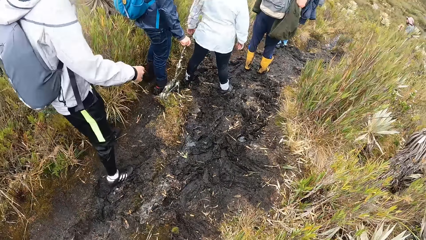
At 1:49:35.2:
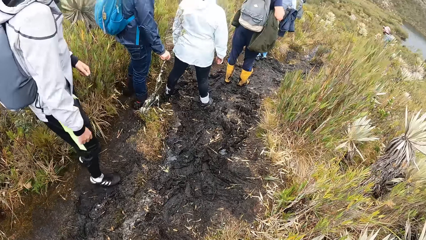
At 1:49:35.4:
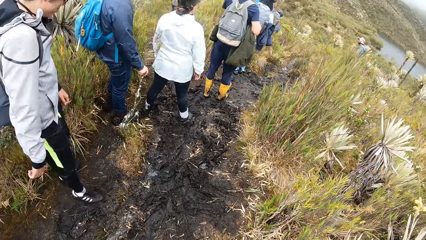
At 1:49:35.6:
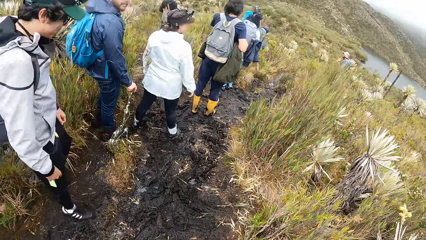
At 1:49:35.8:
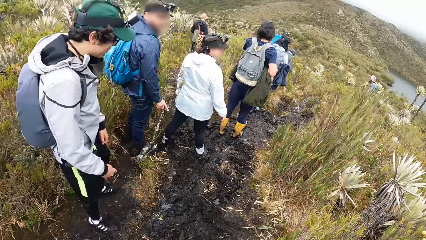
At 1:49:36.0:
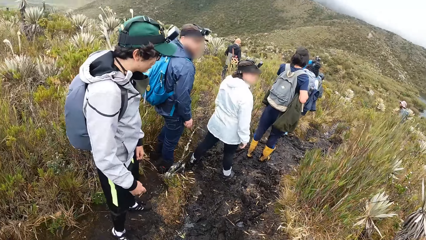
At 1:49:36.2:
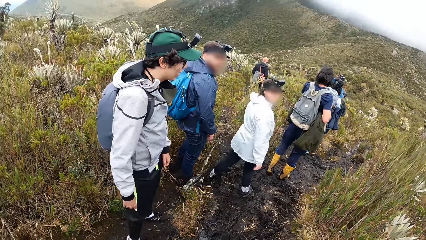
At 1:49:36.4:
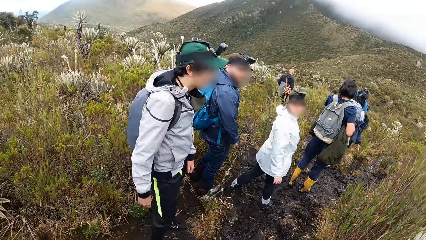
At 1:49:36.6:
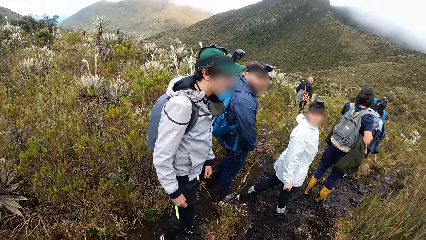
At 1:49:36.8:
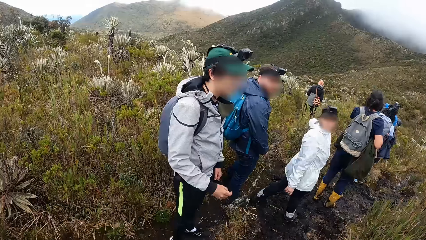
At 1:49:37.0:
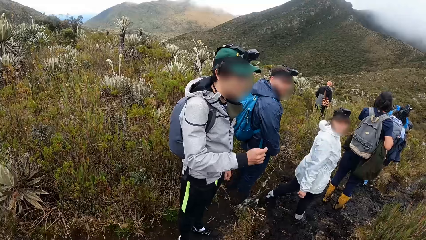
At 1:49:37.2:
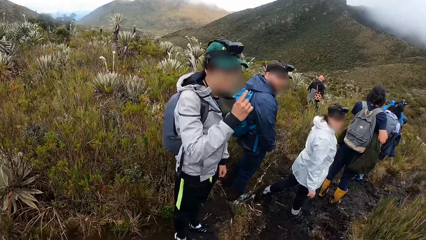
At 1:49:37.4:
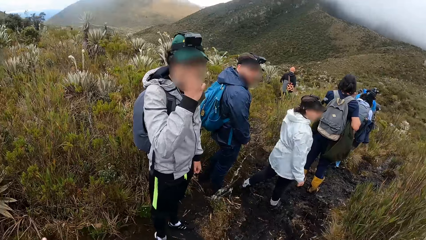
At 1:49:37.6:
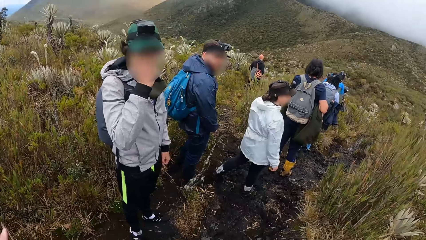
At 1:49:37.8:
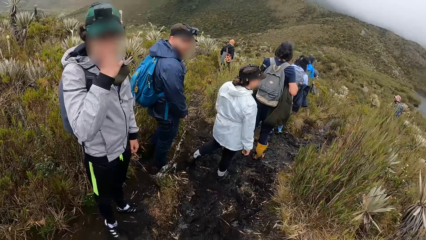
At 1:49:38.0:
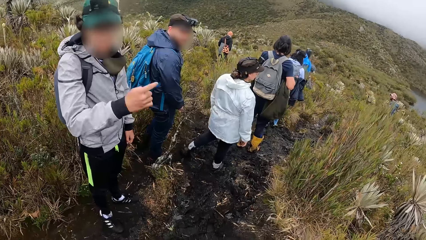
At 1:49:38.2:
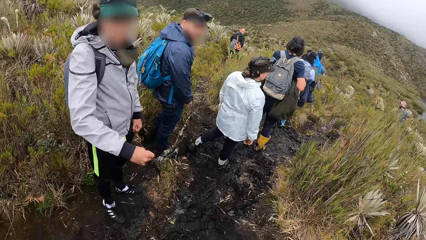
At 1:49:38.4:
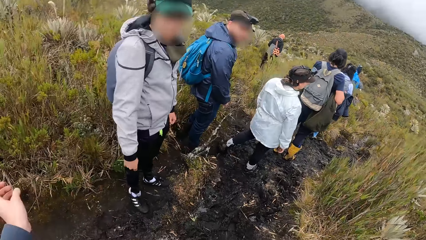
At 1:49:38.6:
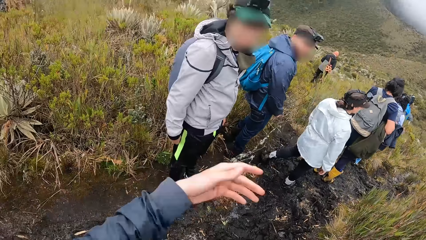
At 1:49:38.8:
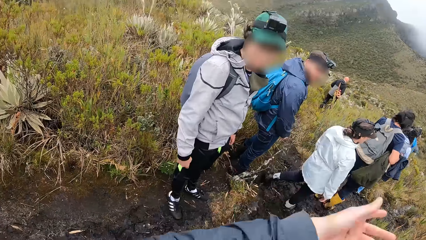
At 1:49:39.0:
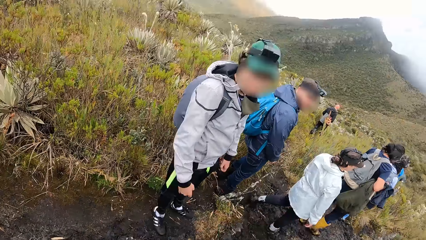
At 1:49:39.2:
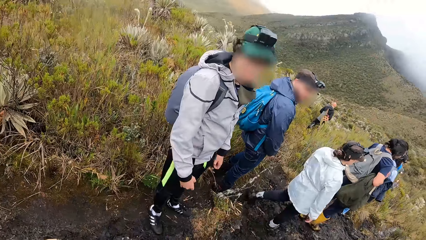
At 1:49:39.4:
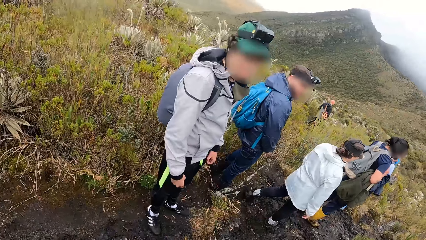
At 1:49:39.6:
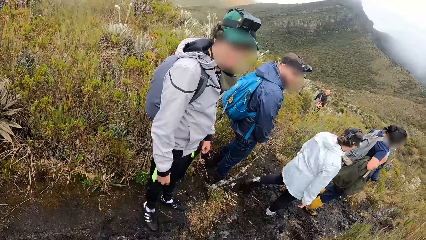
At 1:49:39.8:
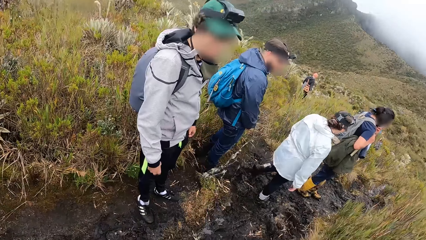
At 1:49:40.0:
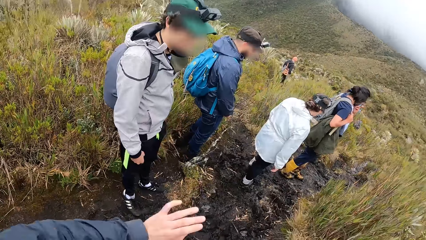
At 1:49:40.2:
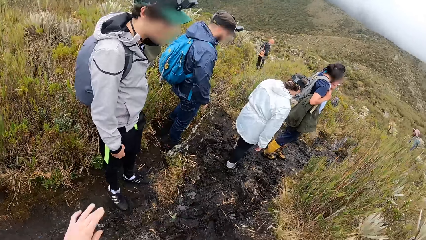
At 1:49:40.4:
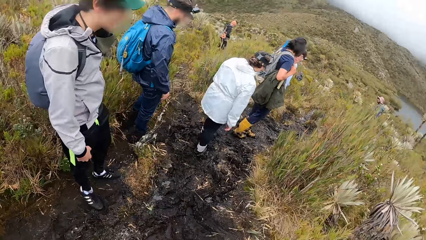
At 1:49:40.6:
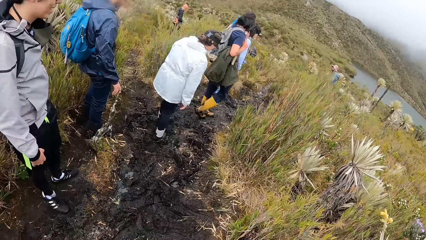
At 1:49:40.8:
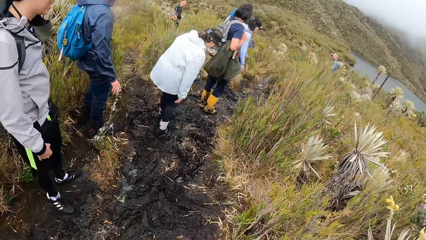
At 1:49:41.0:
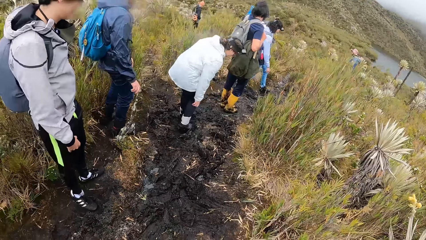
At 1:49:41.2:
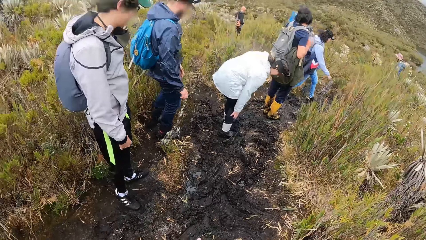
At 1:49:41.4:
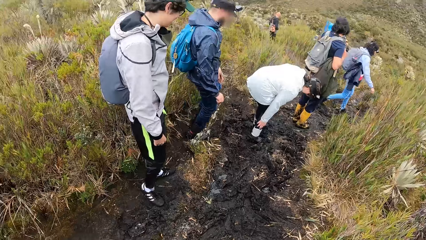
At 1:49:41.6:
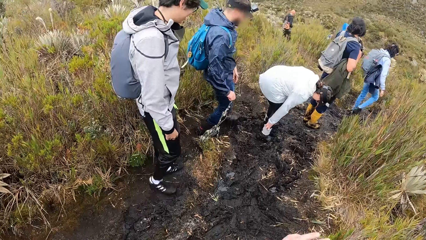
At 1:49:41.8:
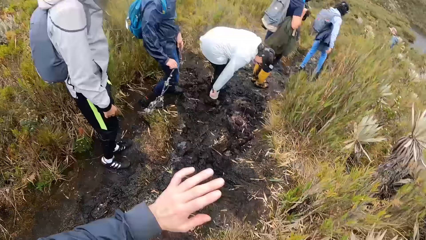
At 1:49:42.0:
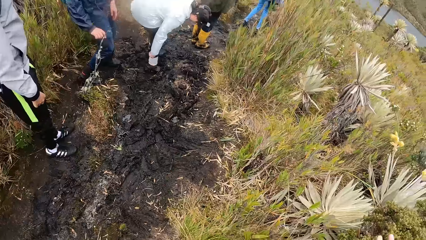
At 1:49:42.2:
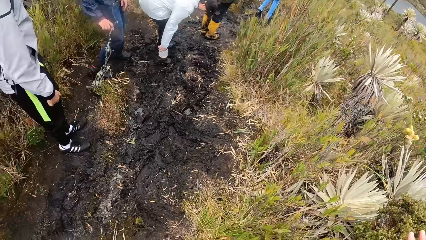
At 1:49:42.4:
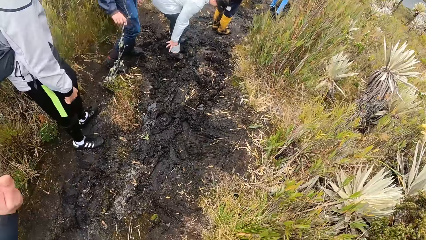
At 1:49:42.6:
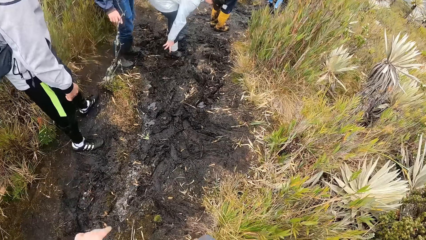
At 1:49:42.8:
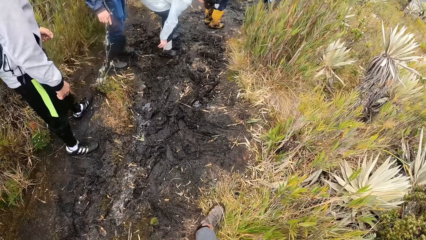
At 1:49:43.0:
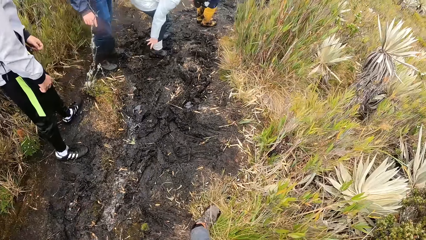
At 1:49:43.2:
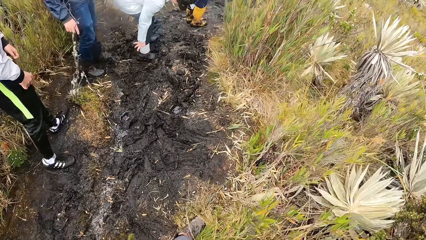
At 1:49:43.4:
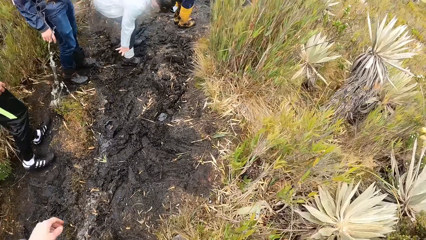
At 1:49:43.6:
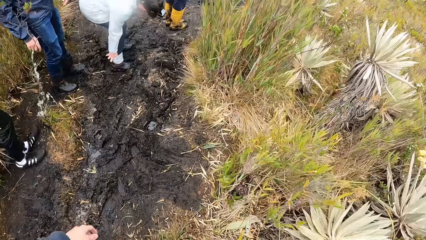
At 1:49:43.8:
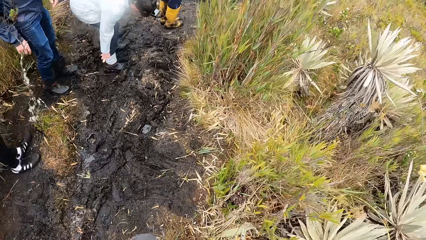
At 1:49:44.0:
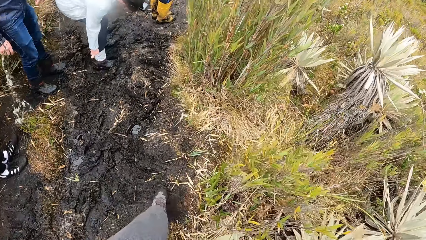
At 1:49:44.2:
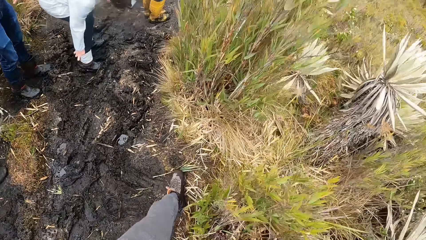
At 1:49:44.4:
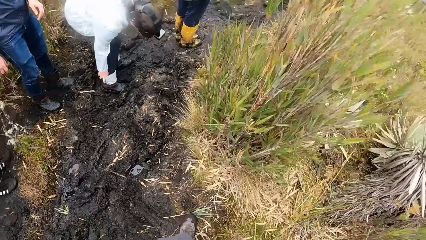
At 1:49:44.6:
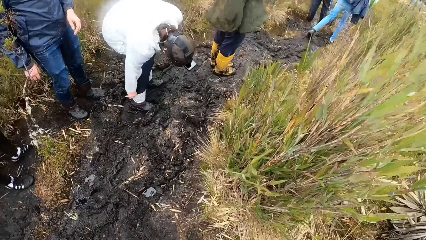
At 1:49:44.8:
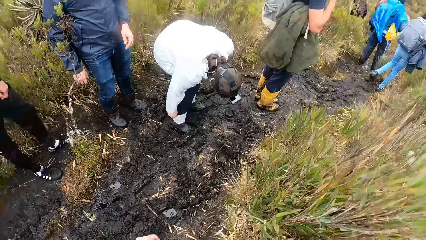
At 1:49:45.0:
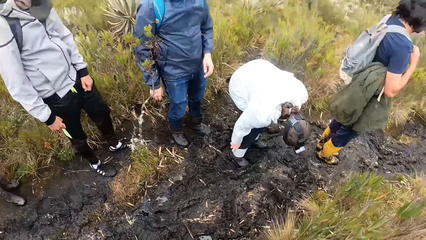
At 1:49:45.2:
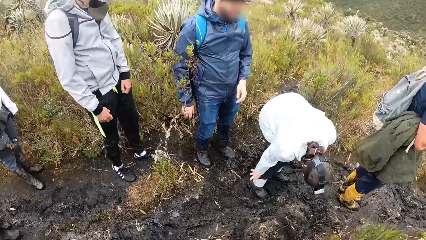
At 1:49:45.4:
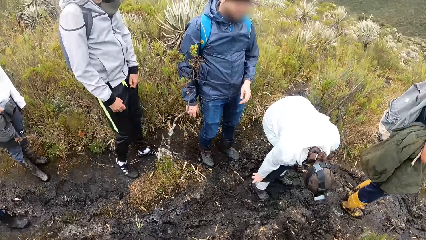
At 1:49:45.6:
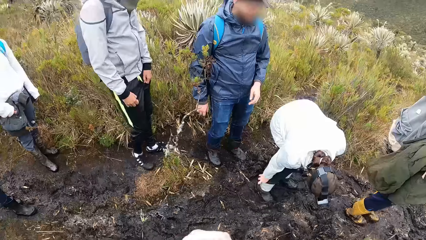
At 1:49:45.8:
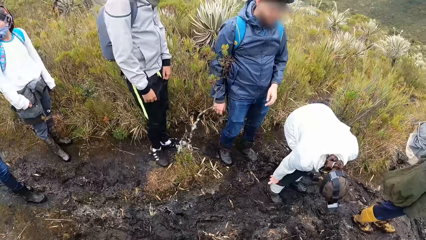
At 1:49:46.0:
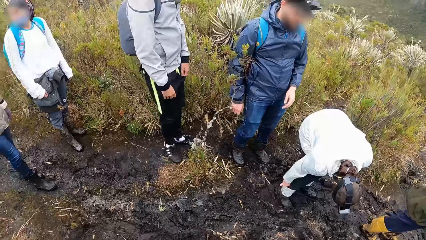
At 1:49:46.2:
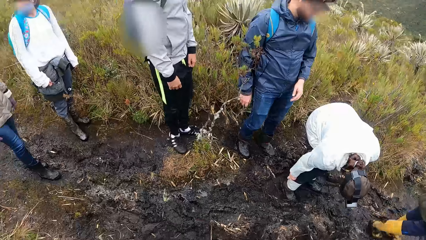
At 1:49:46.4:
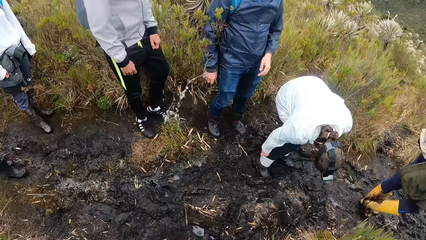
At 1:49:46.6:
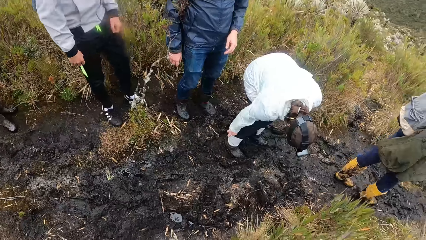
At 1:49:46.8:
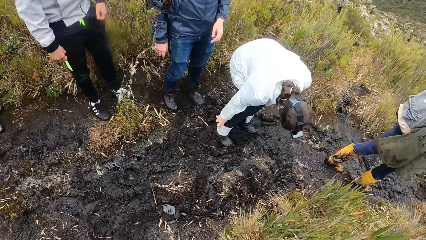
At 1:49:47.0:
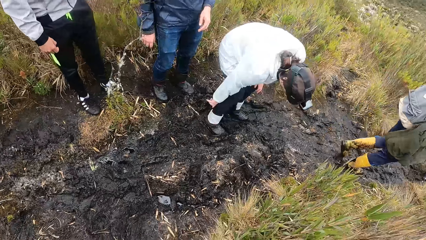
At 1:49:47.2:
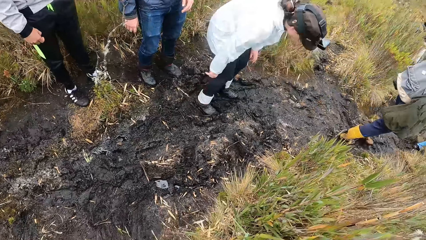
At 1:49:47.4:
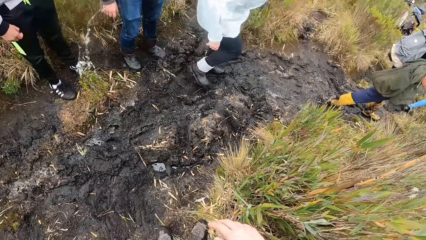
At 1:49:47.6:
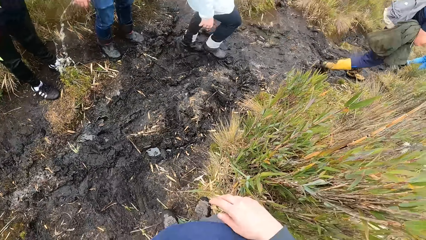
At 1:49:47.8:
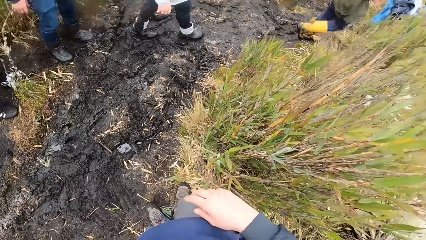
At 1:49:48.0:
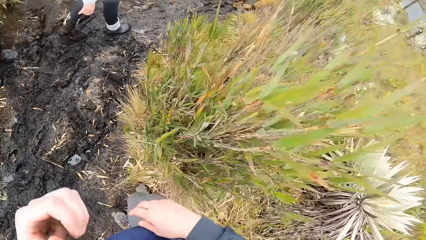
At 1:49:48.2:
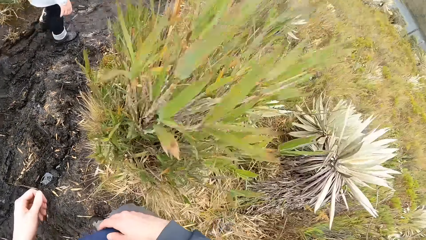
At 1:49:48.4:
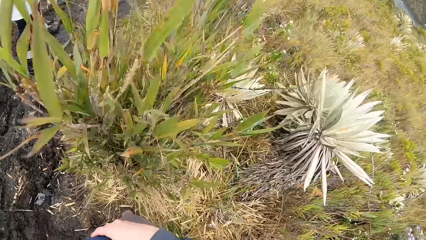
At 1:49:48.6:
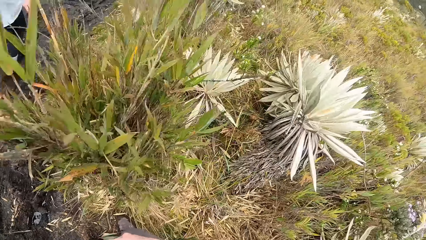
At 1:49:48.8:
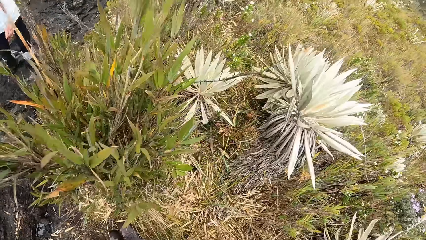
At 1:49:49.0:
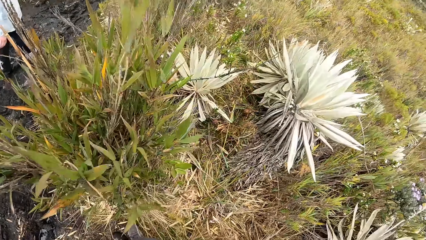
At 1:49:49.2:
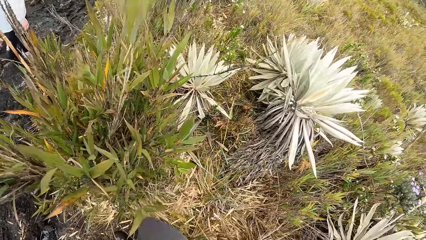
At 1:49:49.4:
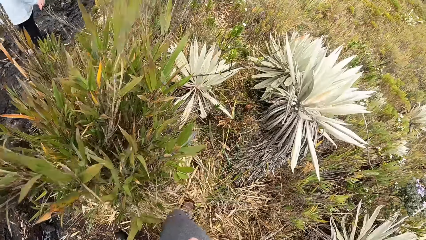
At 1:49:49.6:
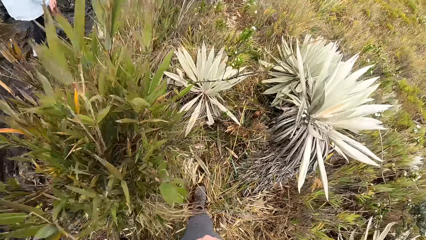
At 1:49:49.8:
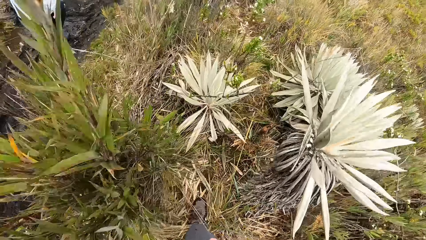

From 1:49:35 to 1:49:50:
A man touches his nose with his right hand. The camera wearer stops along the road. They interact with the man. They look around nature. They walk with the people on the field.
